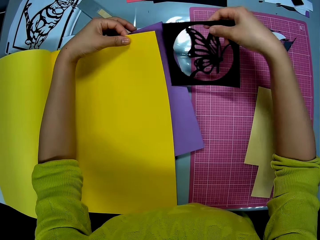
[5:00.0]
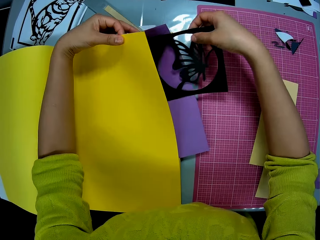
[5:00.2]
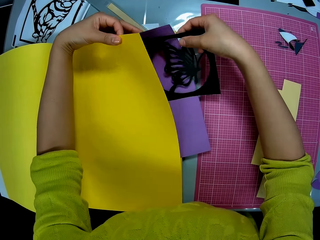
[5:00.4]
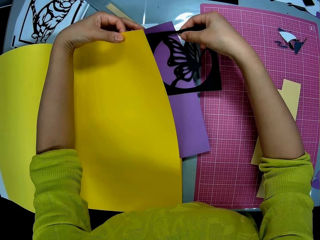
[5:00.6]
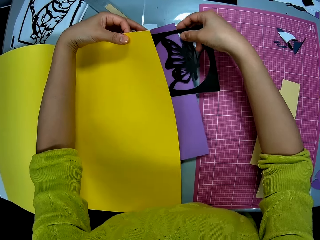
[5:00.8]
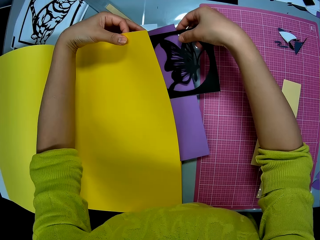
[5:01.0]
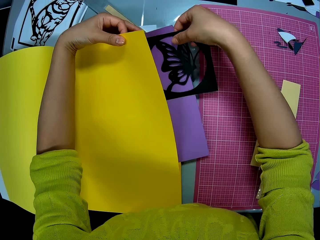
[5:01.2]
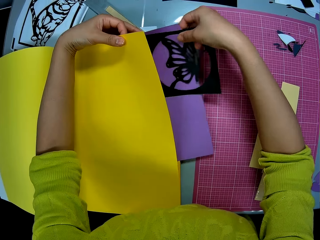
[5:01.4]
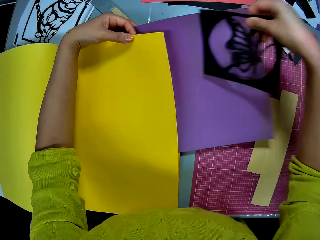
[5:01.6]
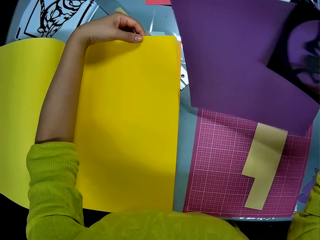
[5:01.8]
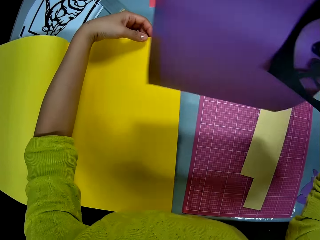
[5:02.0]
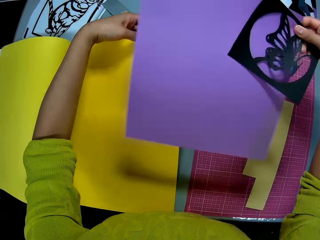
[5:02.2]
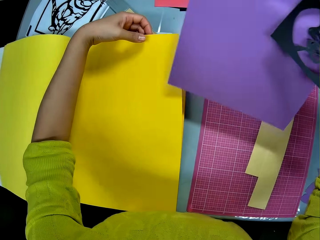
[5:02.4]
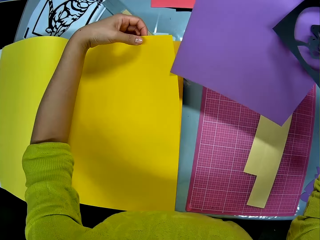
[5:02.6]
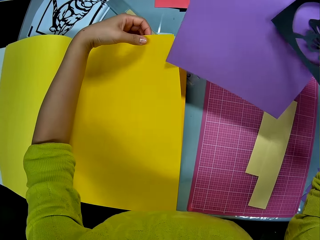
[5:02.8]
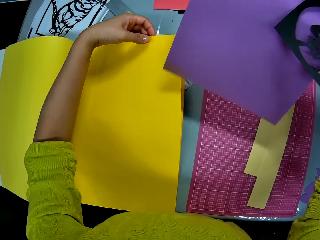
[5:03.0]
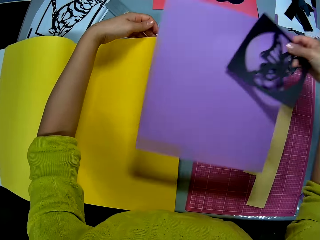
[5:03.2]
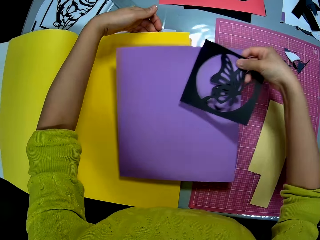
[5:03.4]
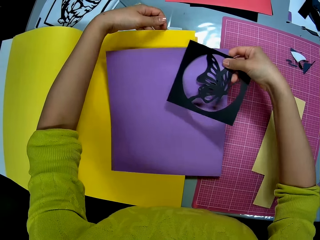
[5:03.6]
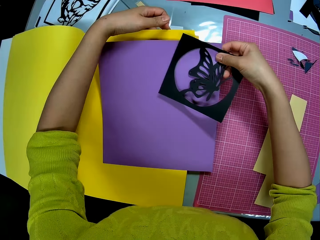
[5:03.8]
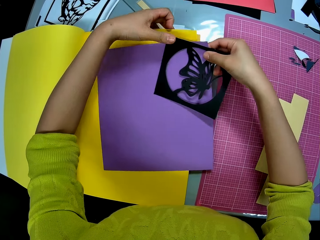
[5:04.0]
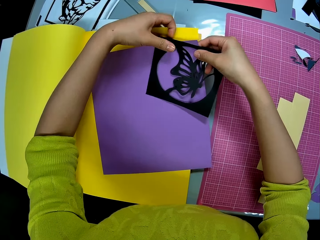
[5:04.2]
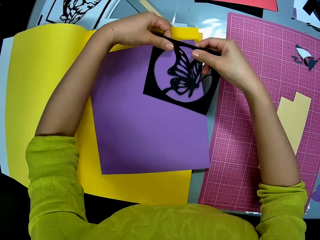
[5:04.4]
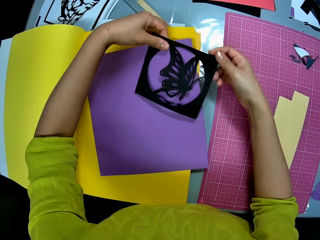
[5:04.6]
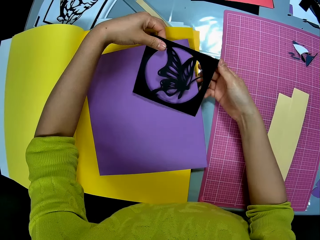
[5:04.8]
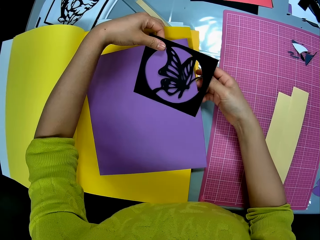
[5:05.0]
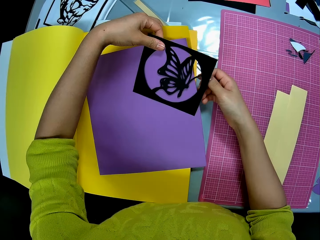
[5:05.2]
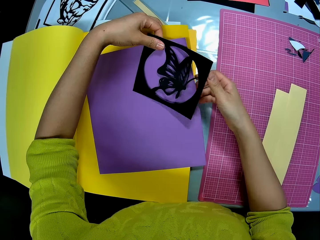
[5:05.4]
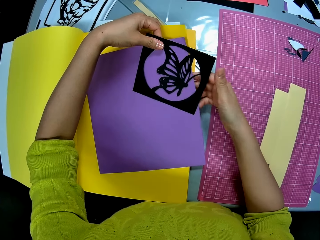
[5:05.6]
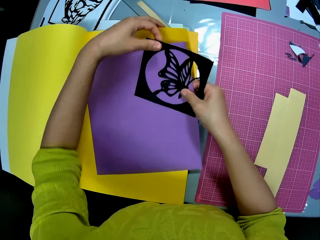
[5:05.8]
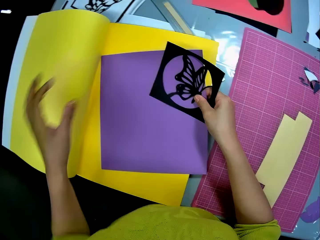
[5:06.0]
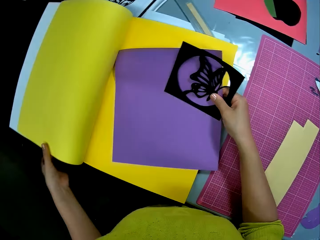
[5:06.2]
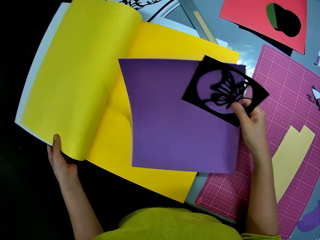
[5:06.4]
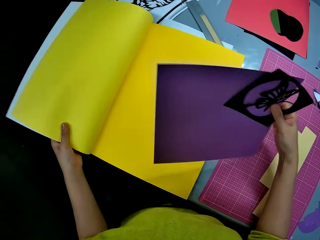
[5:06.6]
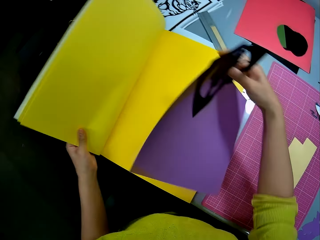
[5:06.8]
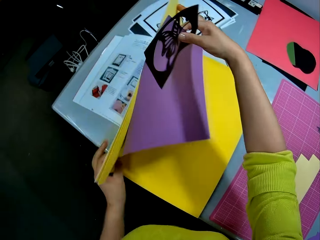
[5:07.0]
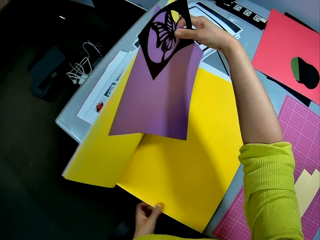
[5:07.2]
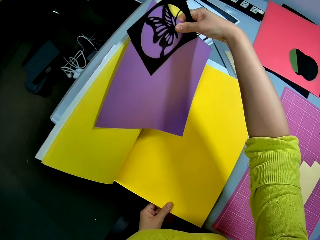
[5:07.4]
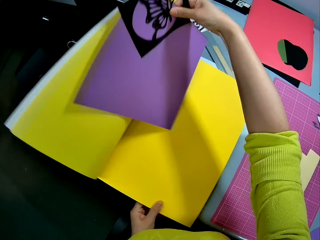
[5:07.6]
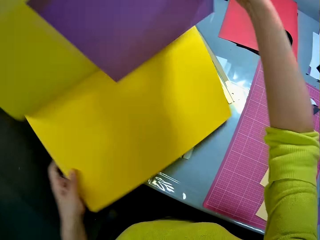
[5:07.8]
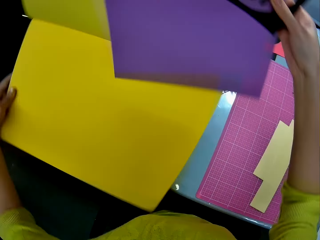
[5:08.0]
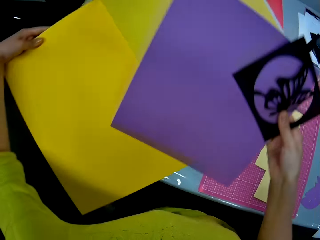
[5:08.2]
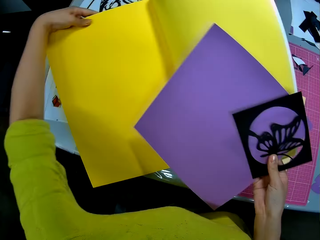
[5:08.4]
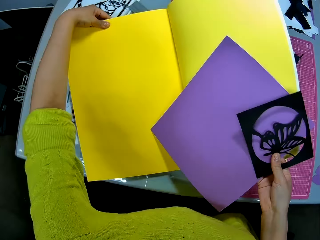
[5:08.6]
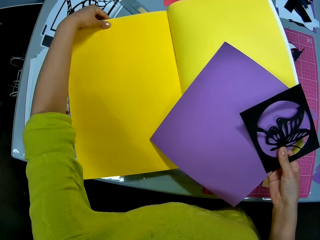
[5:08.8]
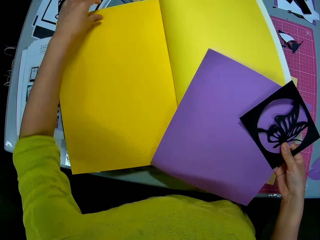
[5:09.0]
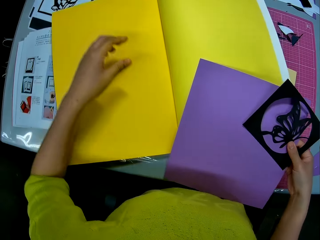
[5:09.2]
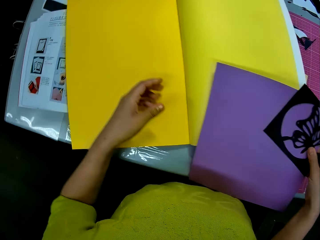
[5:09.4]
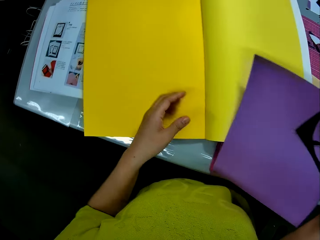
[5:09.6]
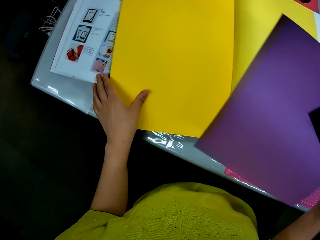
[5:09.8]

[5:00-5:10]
The camera wearer puts the cardboard on a piece of paper. She places the butterfly cutout on the purple cardboard. She removes the purple cardboard and butterfly cutout under the paper color book page with her right hand. She puts the purple cardboard and butterfly cutout on the paper color book page in her left hand. She holds the purple cardboard and the butterfly cutout on the paper color book with her left hand. She holds the purple cardboard and the butterfly cutout with her right hand. She holds the edge of the paper color book with her left hand. She holds the paper color book with both hands. She flips the paper color book upside down on the table.

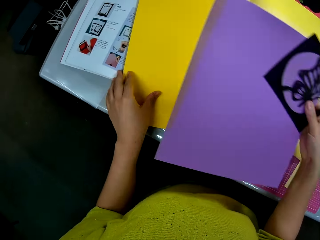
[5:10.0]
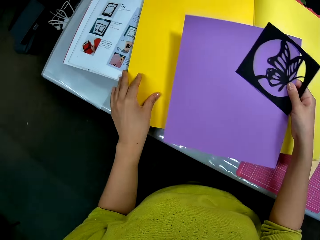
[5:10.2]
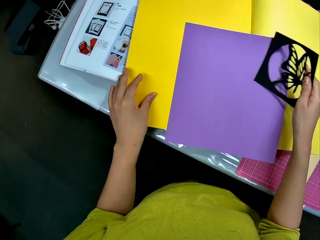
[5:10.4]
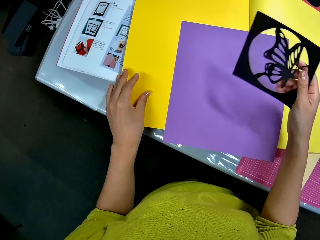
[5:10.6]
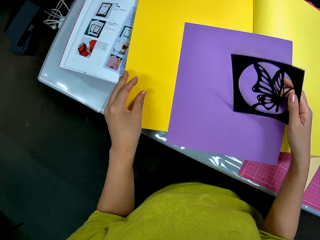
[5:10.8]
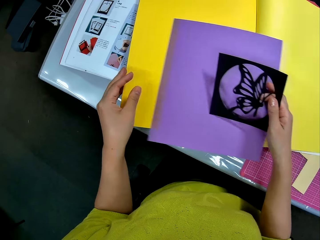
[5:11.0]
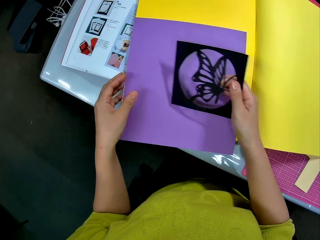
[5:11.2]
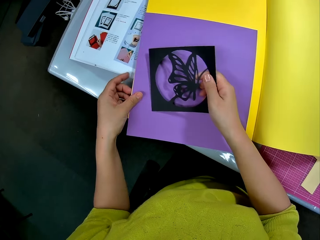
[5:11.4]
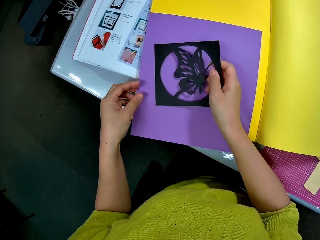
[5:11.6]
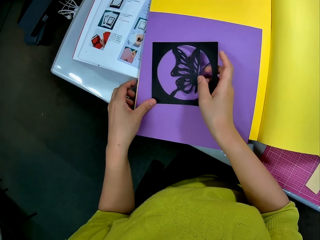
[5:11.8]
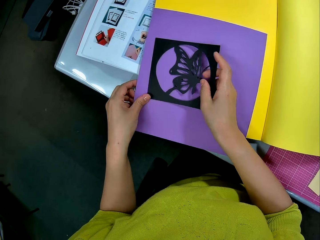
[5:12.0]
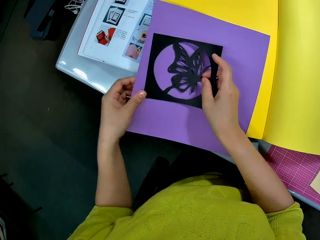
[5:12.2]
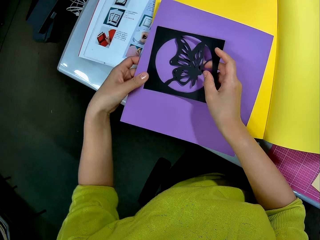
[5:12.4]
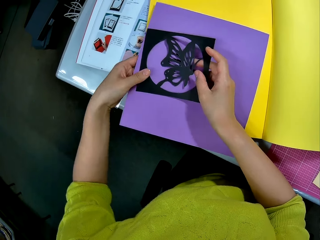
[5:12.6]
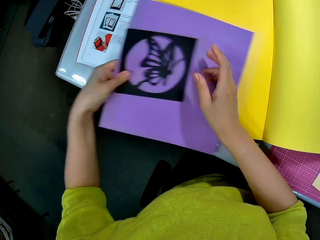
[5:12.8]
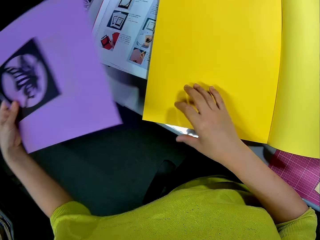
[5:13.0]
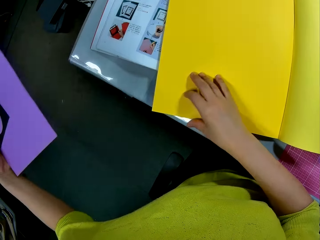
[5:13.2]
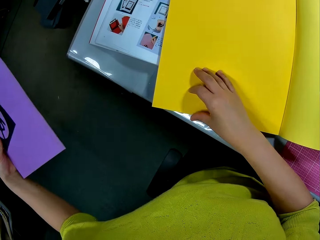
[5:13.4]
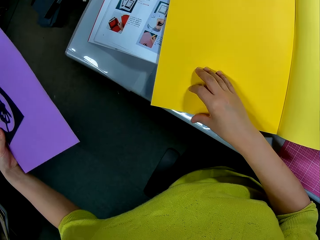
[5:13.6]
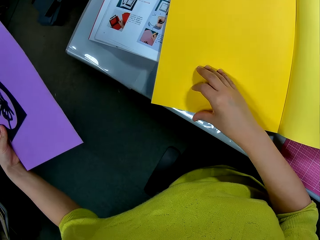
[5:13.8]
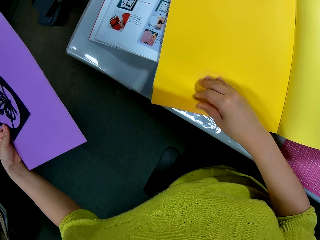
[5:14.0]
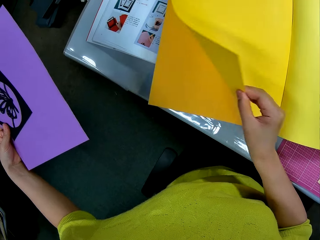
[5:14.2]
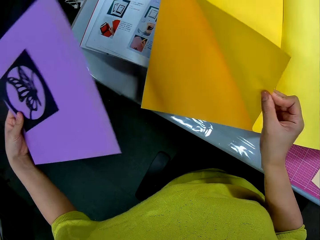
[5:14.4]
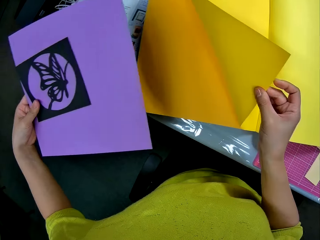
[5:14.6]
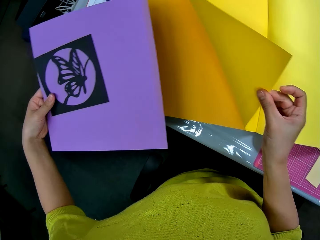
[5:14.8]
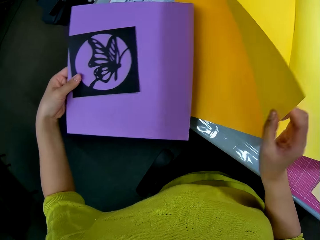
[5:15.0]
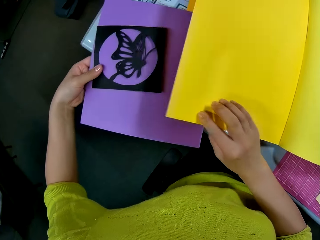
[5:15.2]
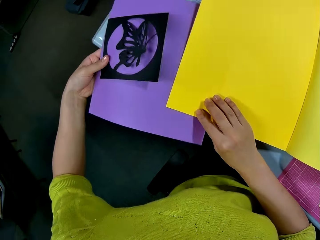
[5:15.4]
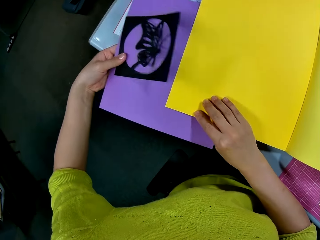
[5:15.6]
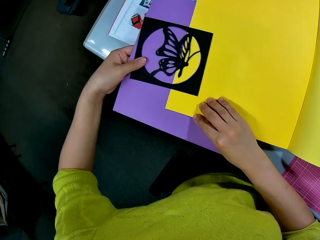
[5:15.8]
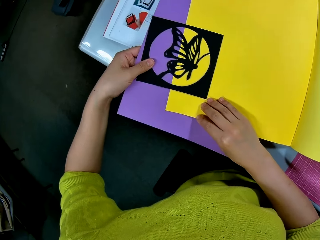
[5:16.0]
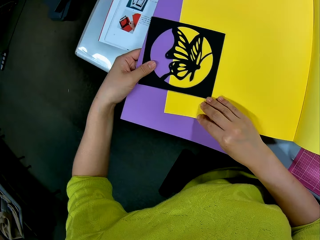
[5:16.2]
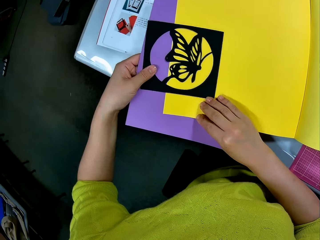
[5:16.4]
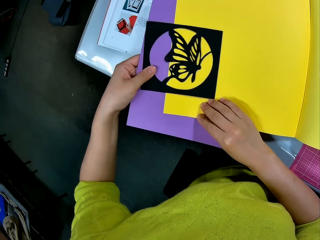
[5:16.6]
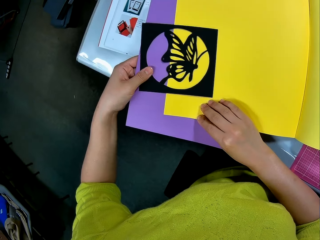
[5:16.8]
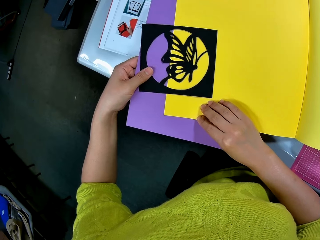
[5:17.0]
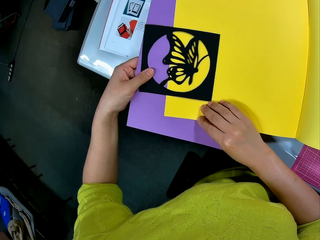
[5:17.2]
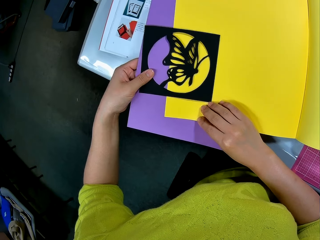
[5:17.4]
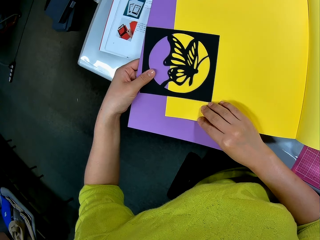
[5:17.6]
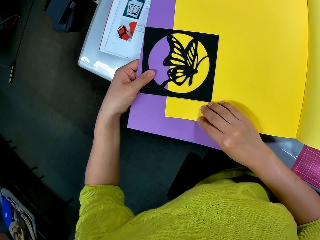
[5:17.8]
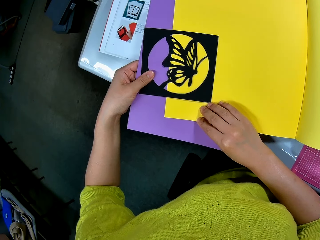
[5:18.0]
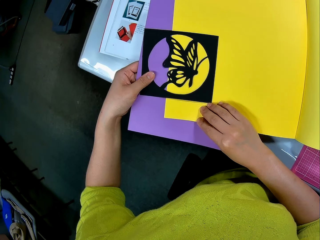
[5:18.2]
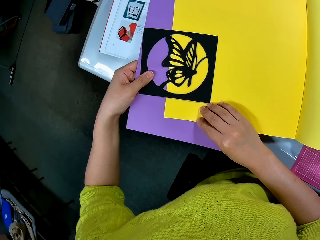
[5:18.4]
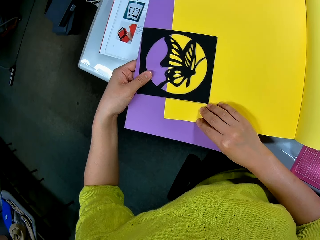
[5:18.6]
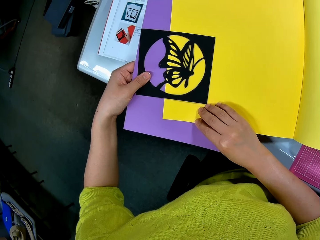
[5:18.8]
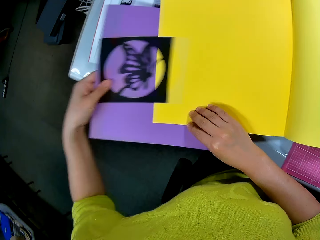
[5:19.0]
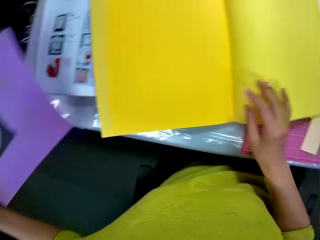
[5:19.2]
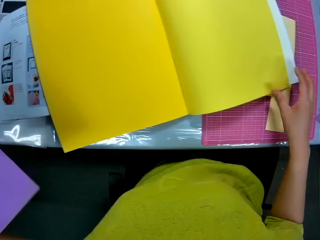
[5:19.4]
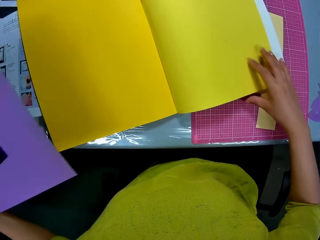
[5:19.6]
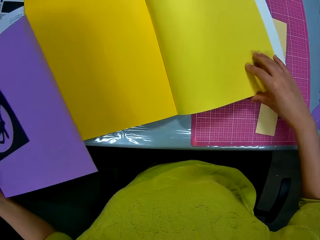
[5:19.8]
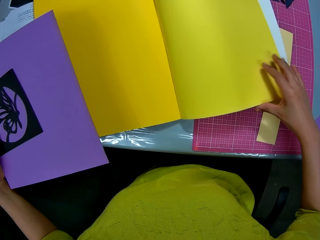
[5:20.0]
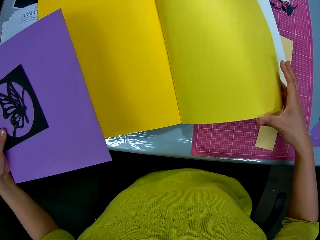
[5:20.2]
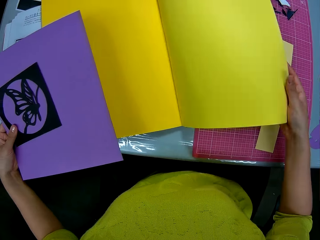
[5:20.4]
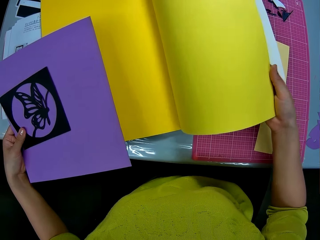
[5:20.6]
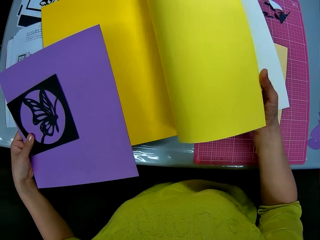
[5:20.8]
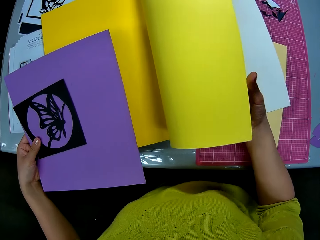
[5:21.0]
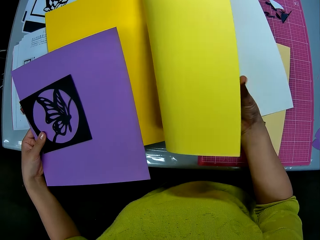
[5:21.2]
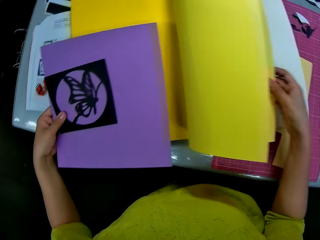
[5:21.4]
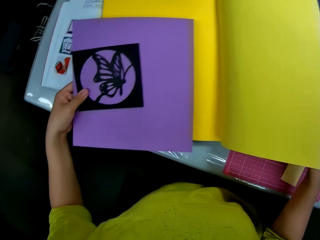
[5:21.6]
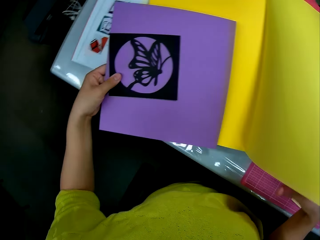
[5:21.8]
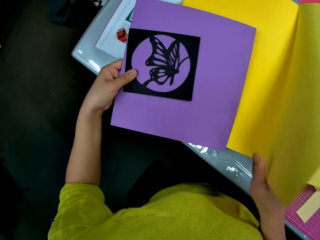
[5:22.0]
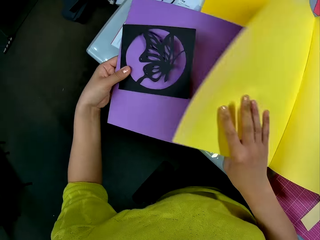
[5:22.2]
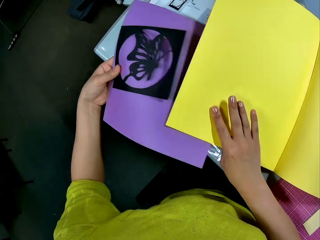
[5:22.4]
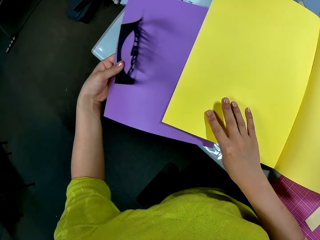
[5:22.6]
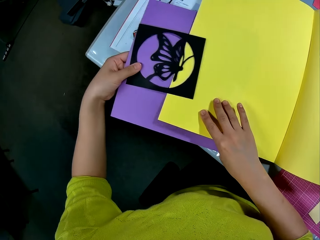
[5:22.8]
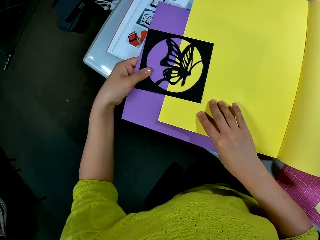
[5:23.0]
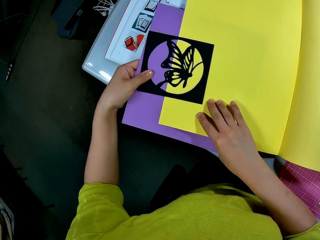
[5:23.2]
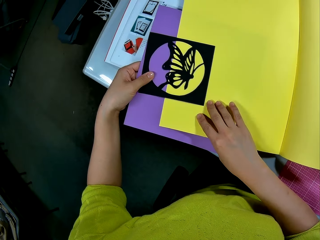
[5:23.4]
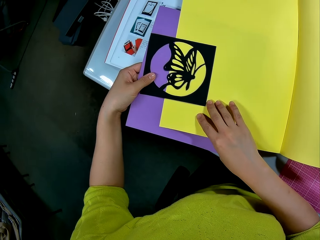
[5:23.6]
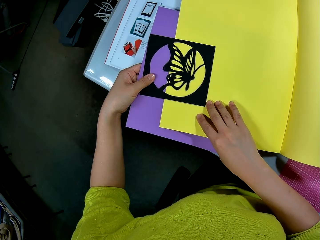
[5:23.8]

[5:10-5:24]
The camera wearer holds the paper color book with her left hand. She puts the purple cardboard in her right hand on the paper color book. She passes the purple cardboard and butterfly cutout in her right hand to her left hand. She lifts the purple cardboard and butterfly cutout in her left hand off the paper color book. She opens a page on the paper color book with her right hand. She puts the purple cardboard and butterfly cutout in her left hand on the paper color book. She lowers the paper color book page in her right hand on the purple cardboard in her left hand. She laps the butterfly cutout in her left hand on the paper color book page on the purple cardboard. She lifts the purple cardboard and butterfly cutout in her left hand off the paper color book. She opens another page on the paper color book with her right hand. She puts the purple cardboard and butterfly cutout in her left hand on the paper color book. She lowers the paper color book page in her right hand on the purple cardboard in her left hand. She laps the butterfly cutout in her left hand on the paper color book page on the purple cardboard.
